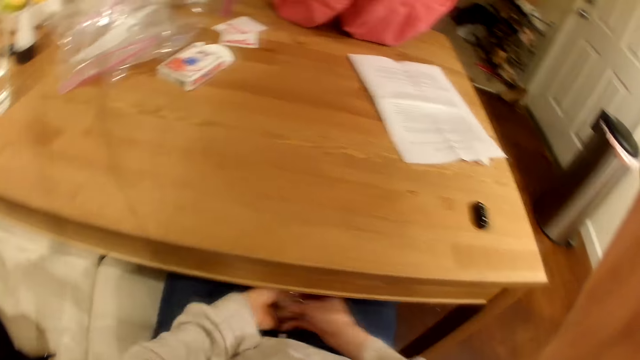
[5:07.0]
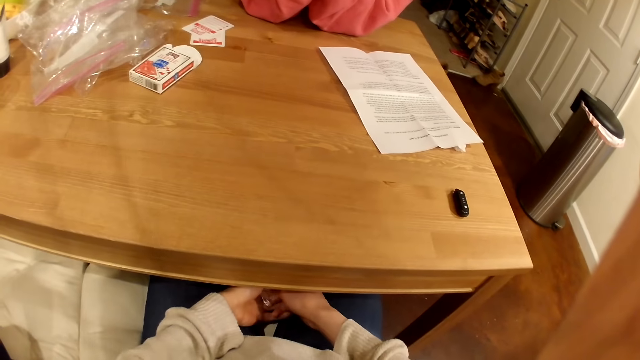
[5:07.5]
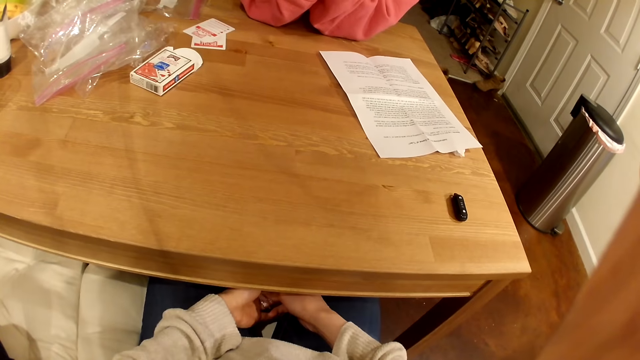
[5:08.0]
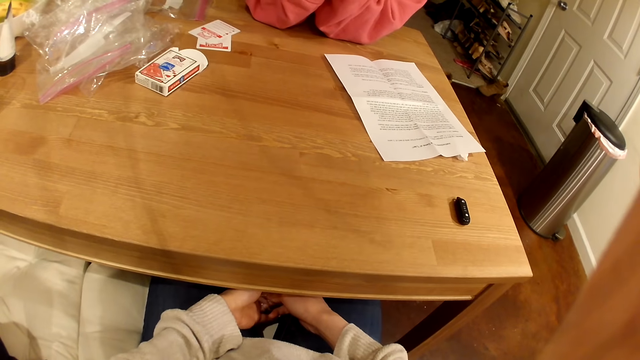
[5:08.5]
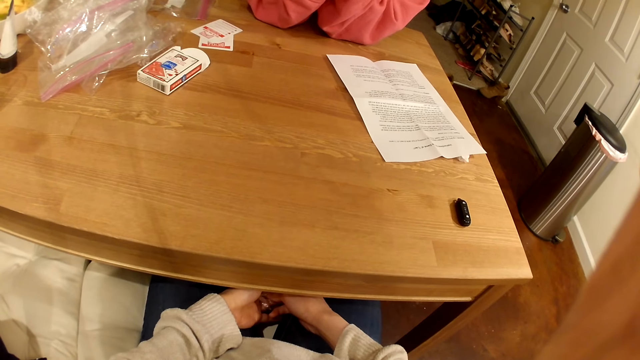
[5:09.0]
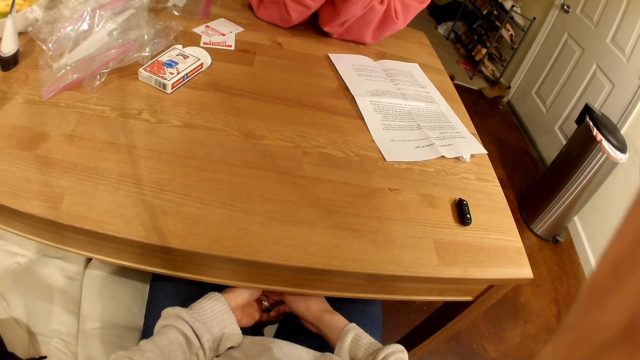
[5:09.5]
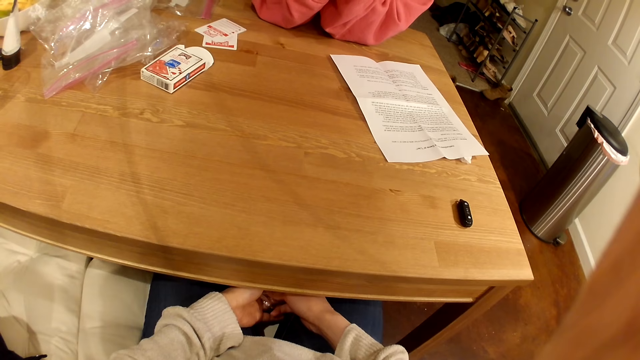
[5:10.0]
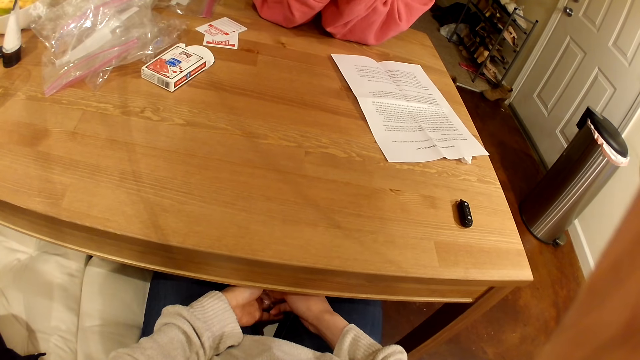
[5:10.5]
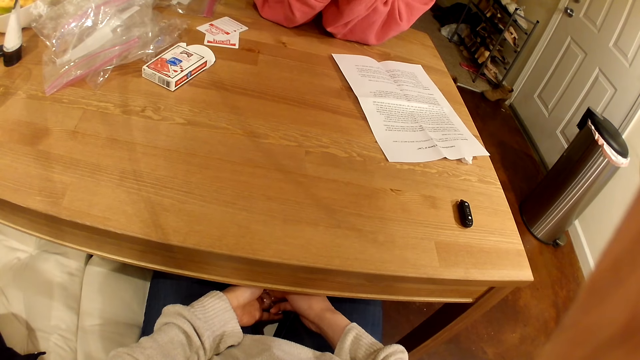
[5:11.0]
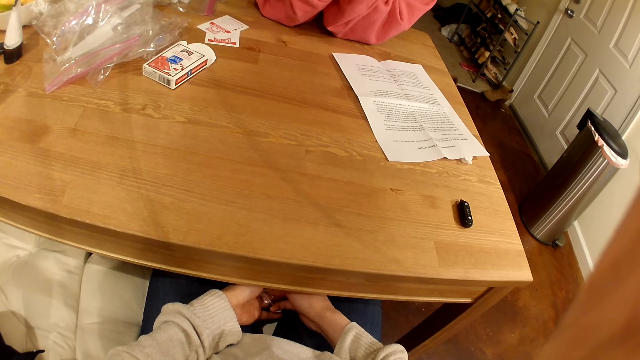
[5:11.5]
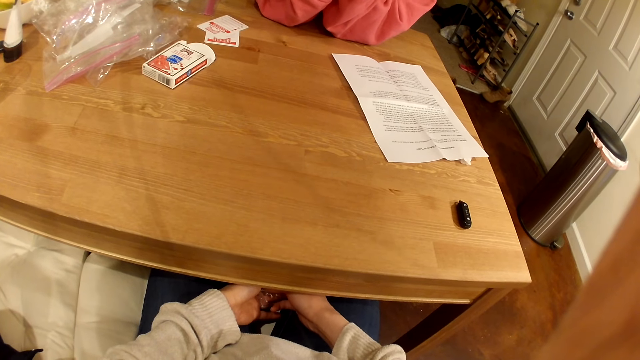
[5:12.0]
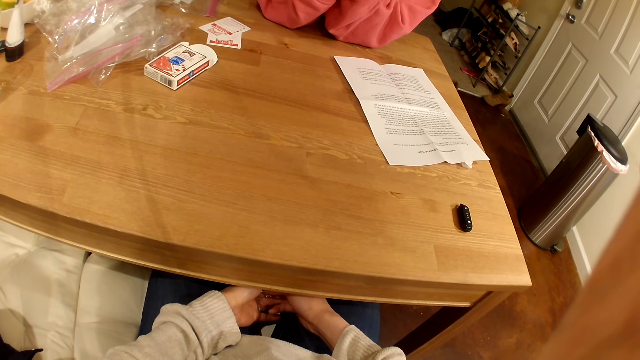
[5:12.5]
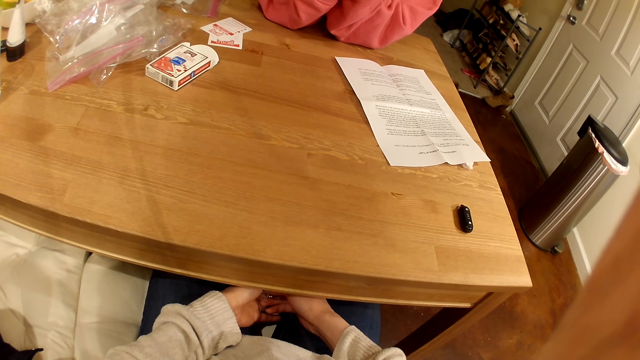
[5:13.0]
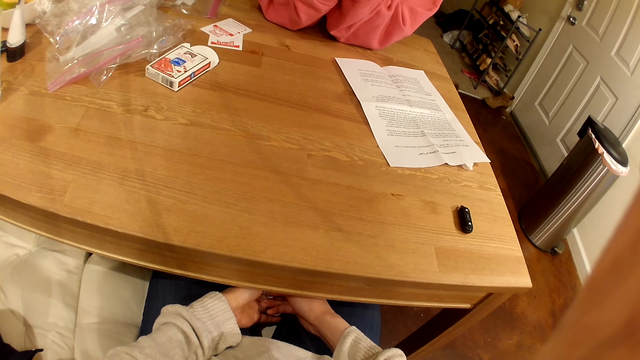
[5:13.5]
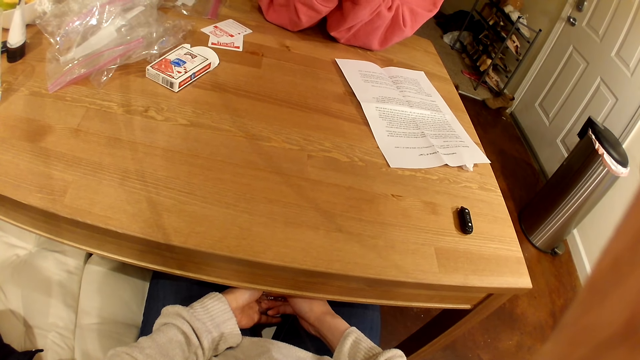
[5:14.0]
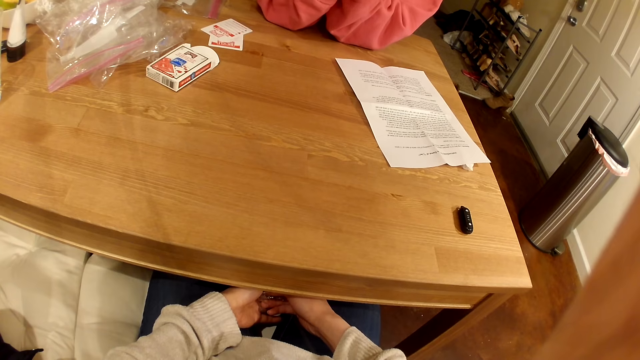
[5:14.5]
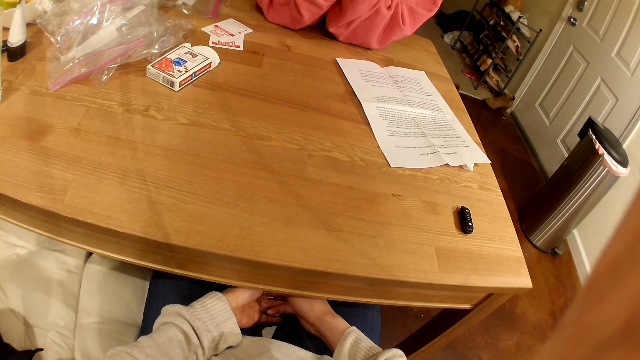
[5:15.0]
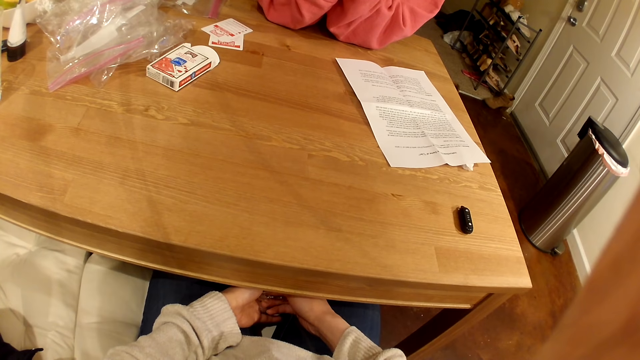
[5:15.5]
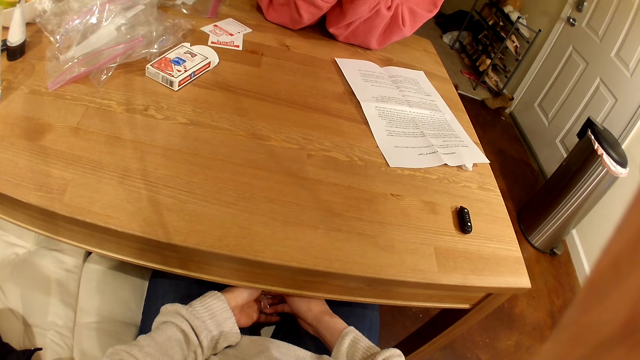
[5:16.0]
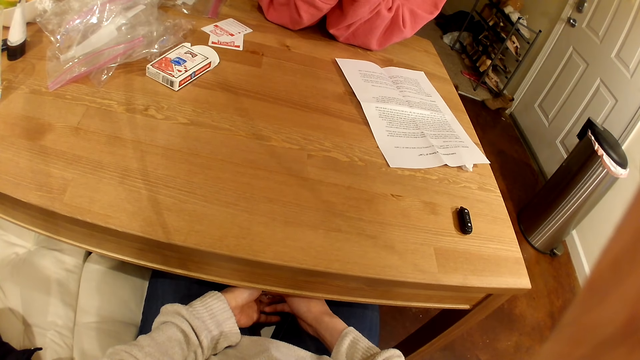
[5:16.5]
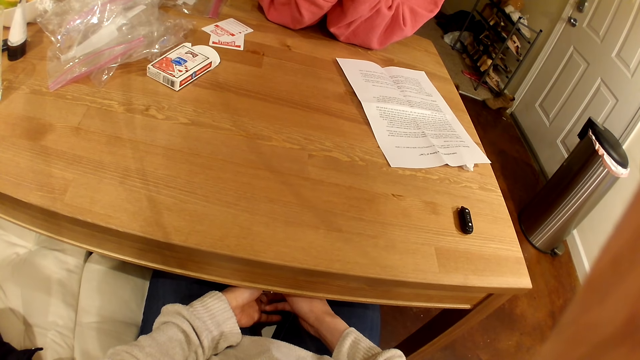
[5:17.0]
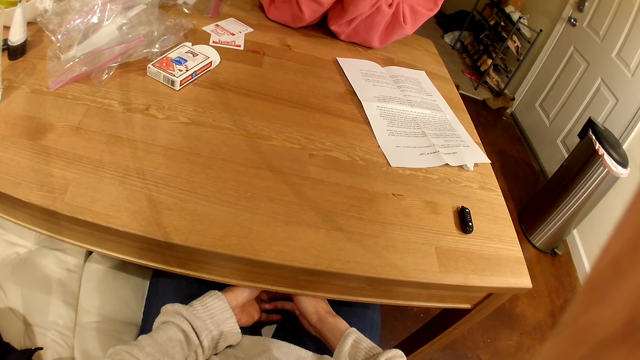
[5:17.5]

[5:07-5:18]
The camera wearer puts a hand under the table. A woman talks with the camera wearer.

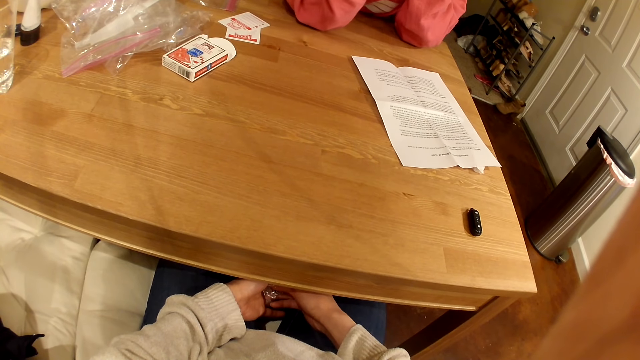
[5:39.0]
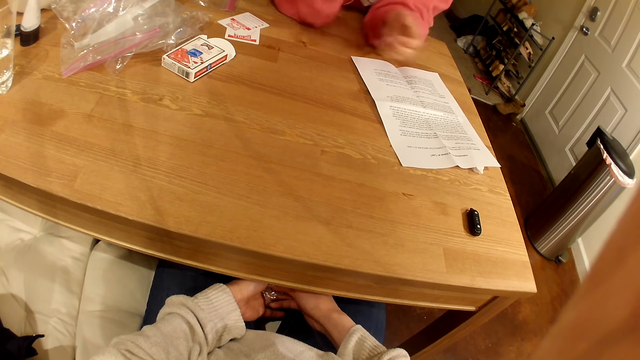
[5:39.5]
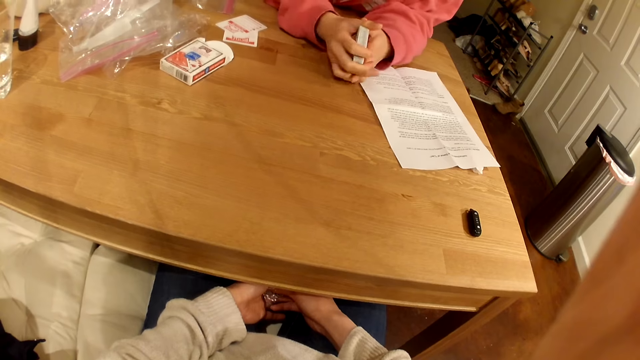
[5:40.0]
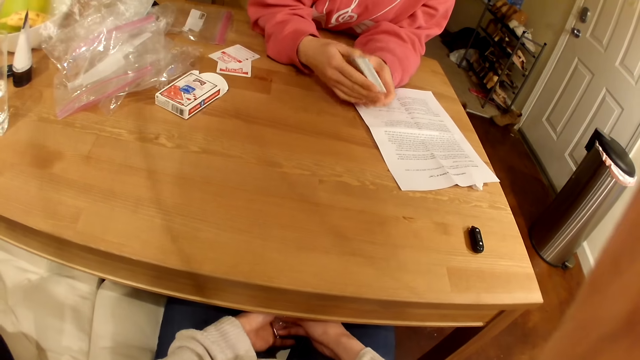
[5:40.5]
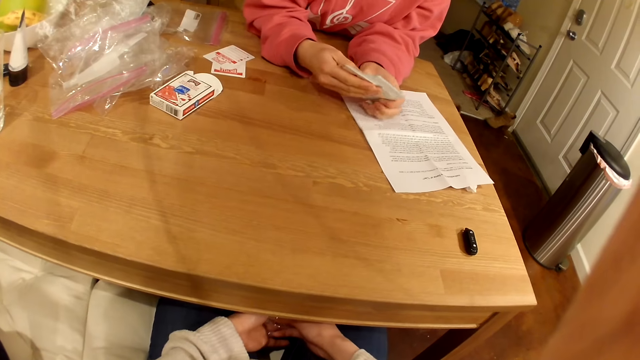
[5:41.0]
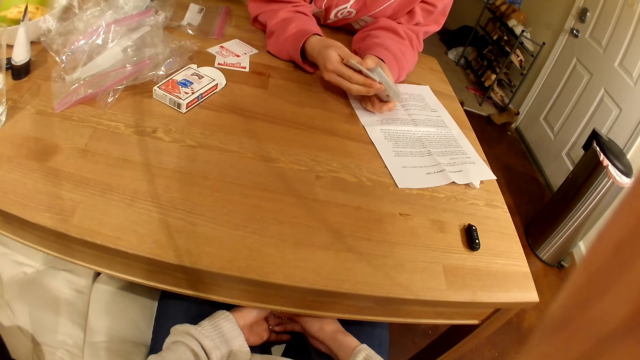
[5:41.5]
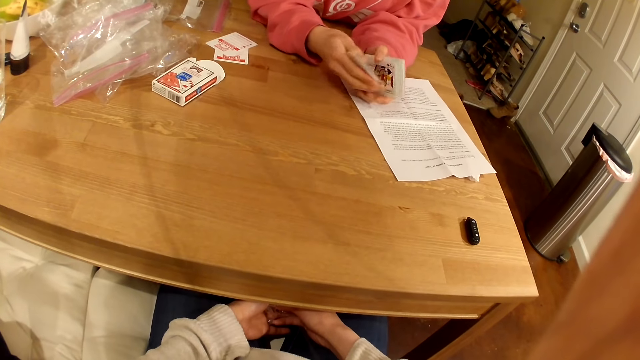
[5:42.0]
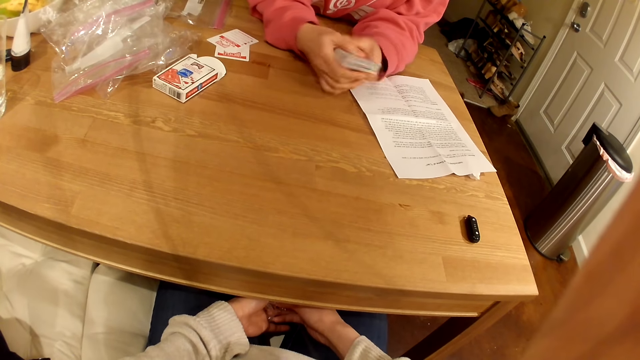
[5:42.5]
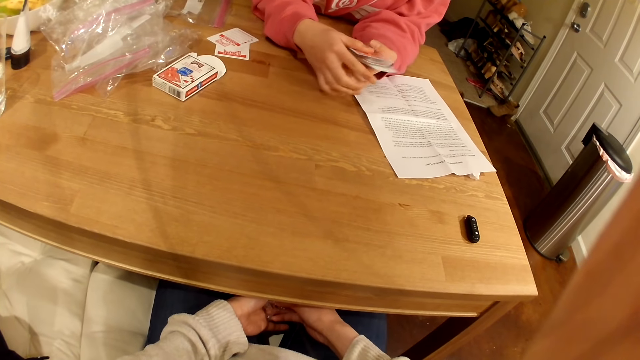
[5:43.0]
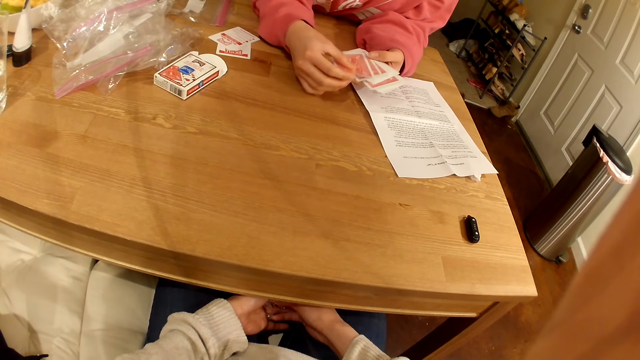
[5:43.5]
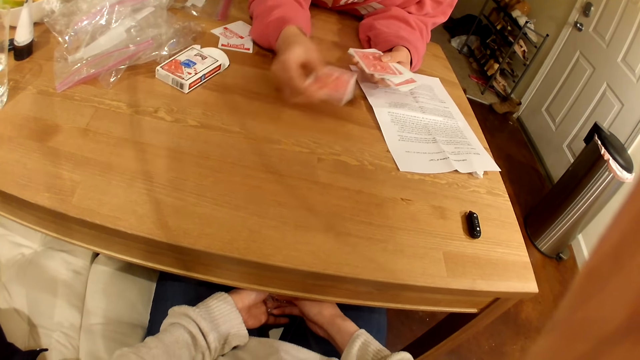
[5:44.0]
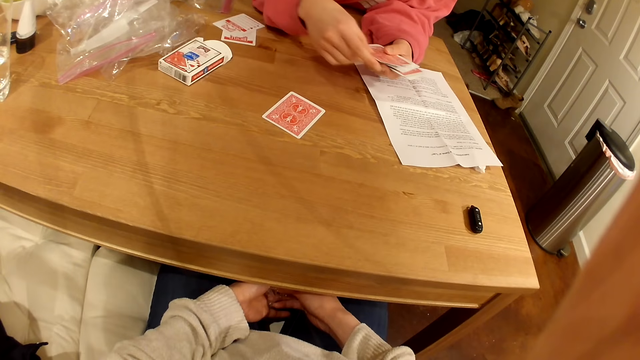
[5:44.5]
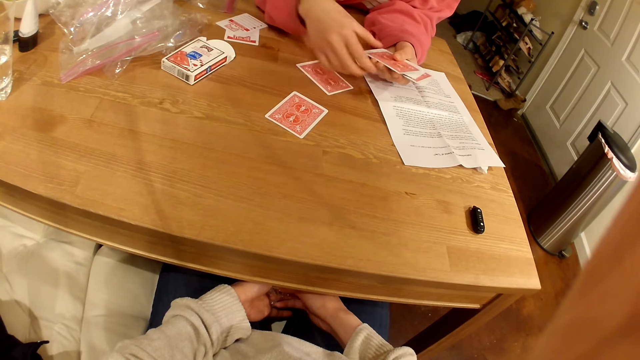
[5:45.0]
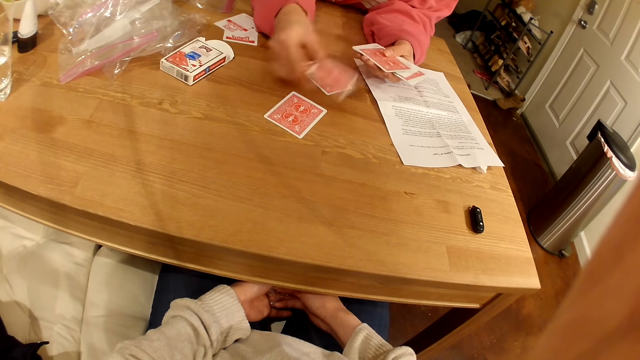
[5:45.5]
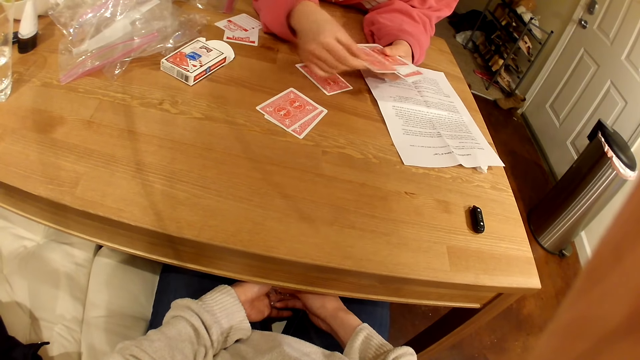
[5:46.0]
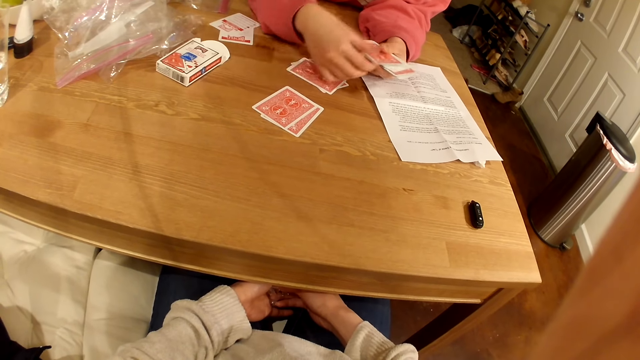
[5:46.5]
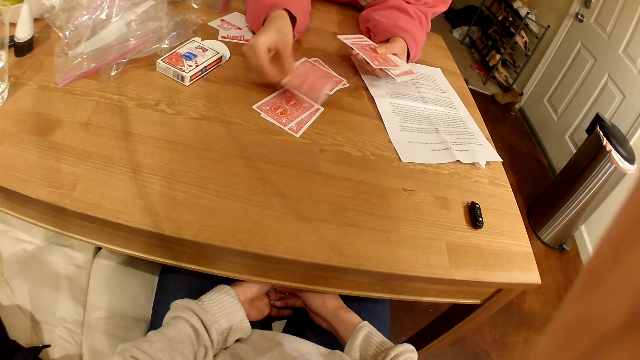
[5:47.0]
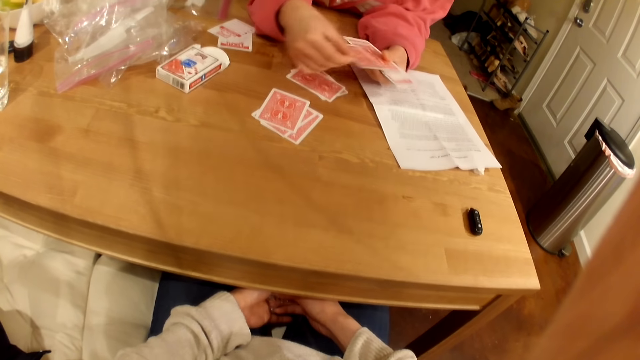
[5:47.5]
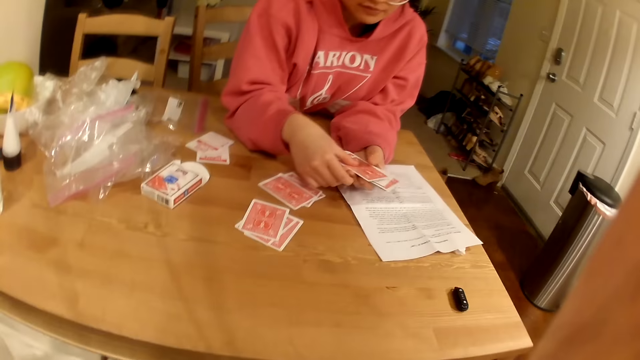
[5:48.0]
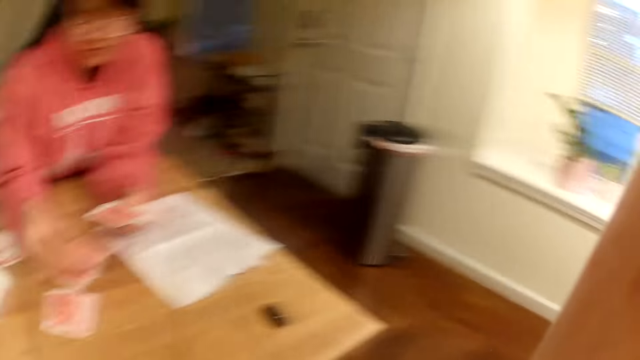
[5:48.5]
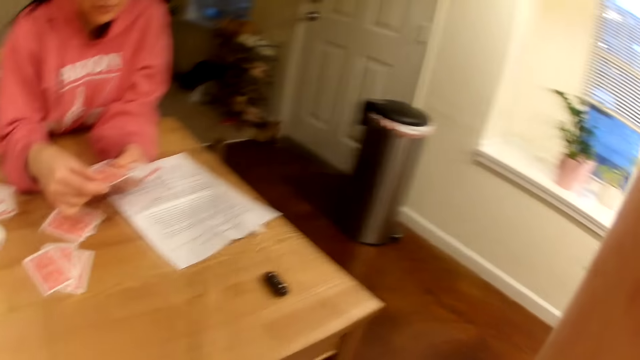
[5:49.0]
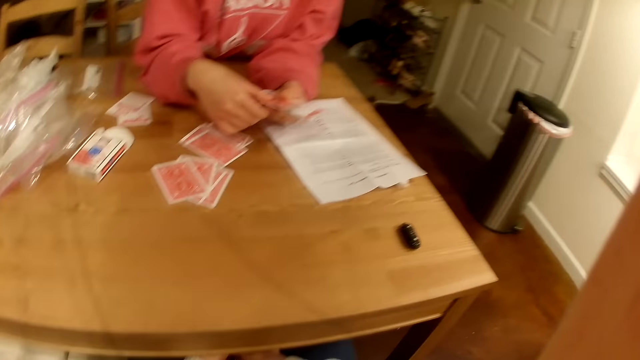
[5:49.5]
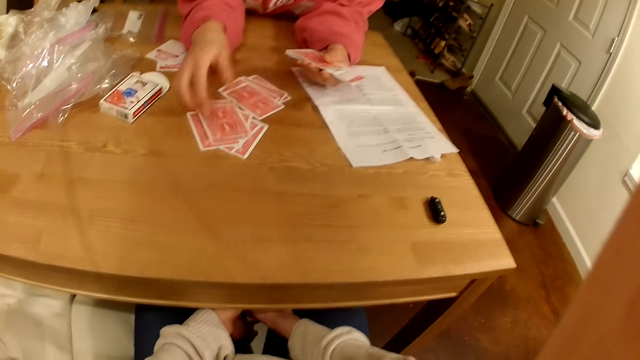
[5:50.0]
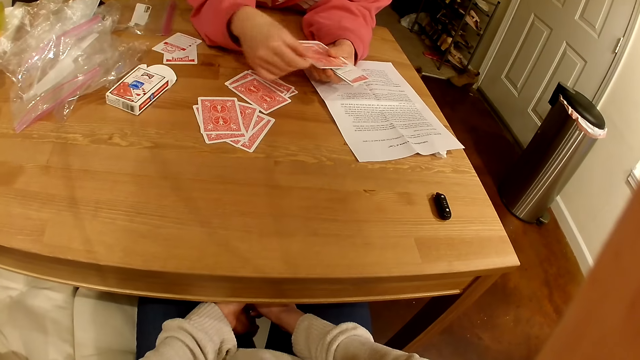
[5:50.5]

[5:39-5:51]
A woman checks the playing cards in the hands. The woman shares cards to the camera wearer. The woman places a playing card on the table. The camera wearer looks around.
